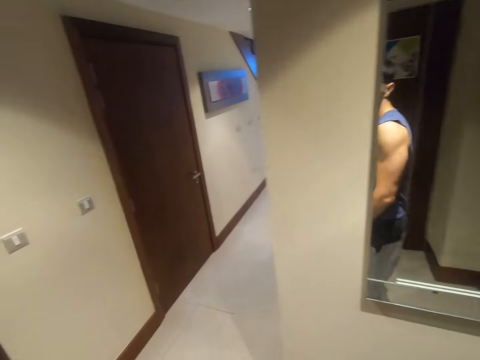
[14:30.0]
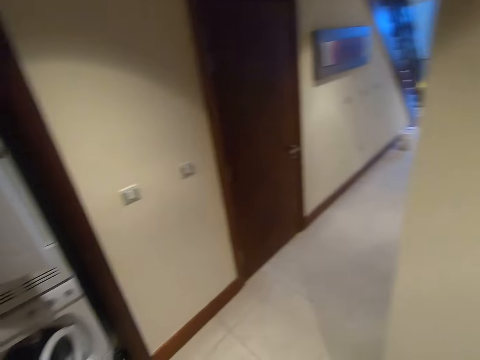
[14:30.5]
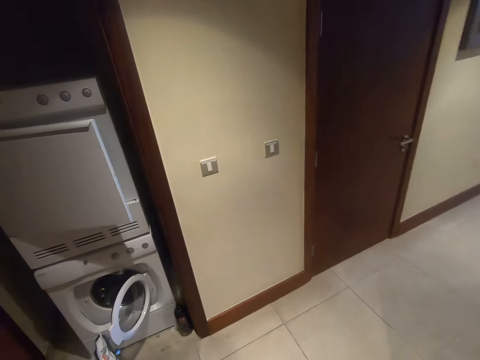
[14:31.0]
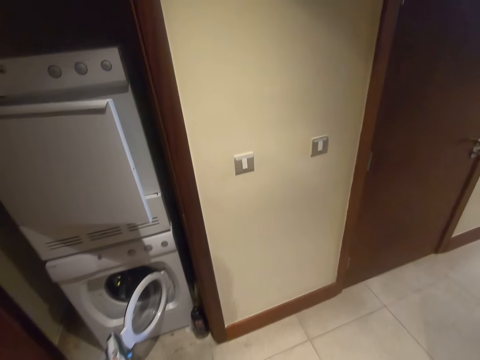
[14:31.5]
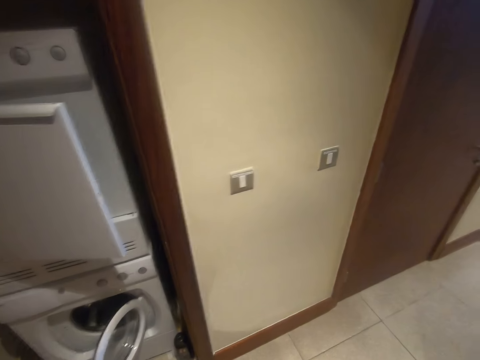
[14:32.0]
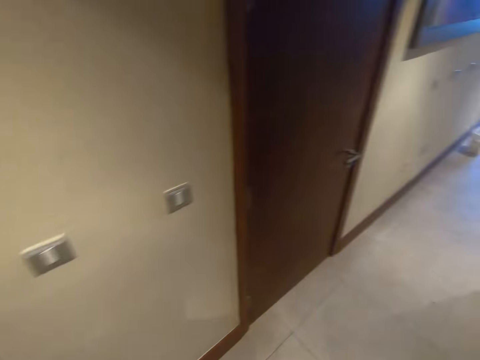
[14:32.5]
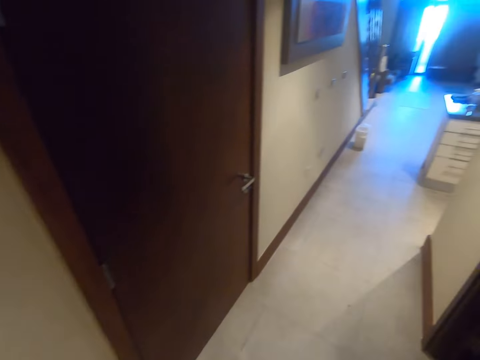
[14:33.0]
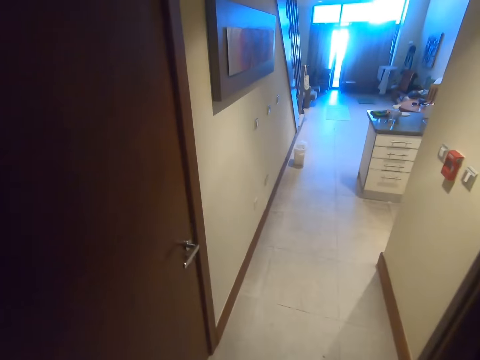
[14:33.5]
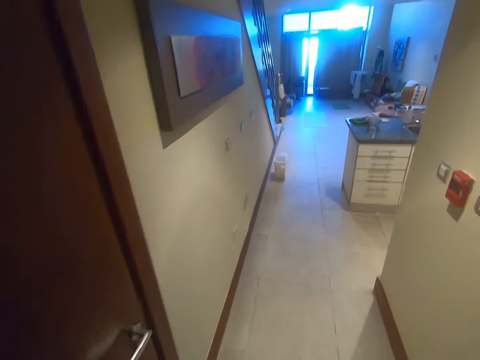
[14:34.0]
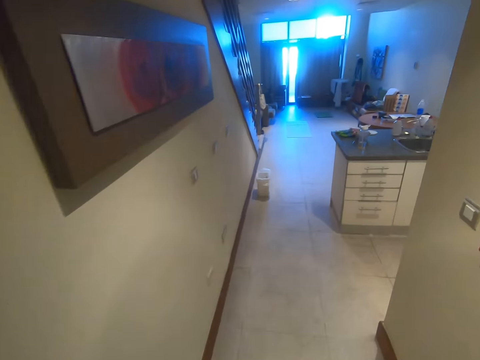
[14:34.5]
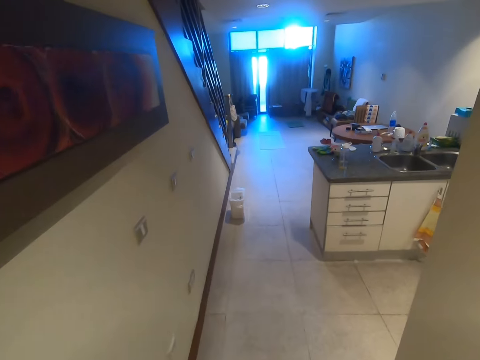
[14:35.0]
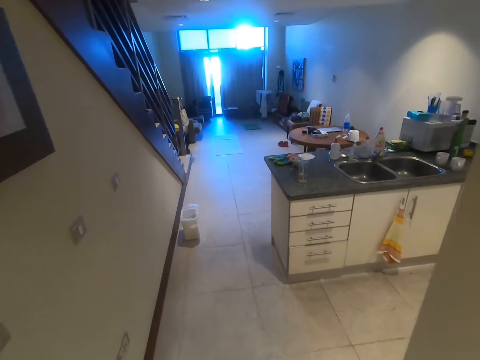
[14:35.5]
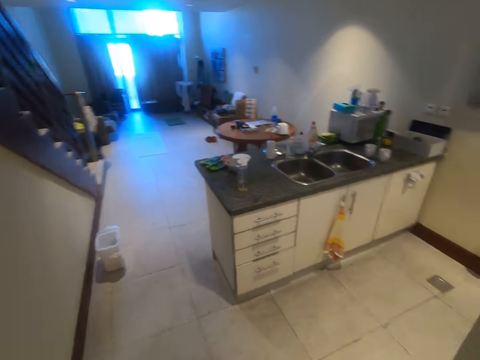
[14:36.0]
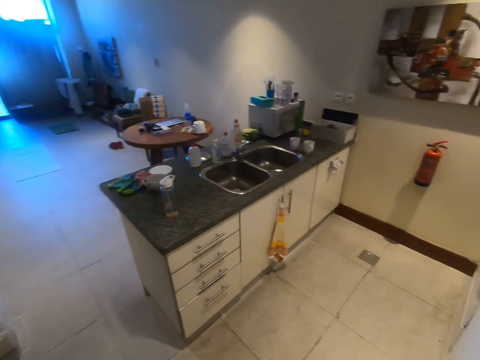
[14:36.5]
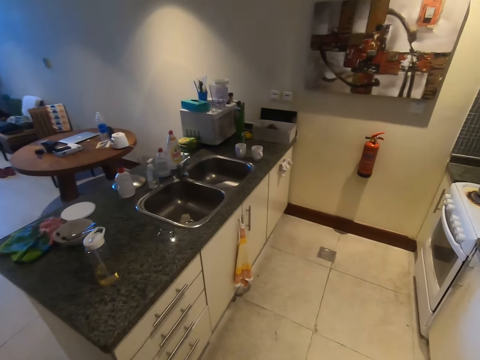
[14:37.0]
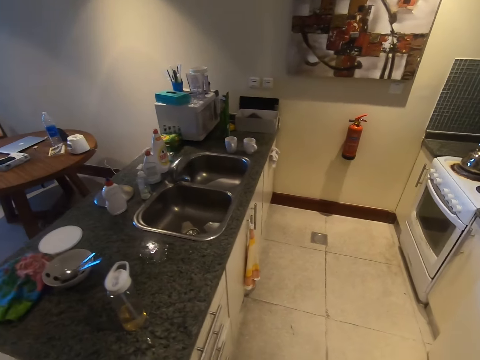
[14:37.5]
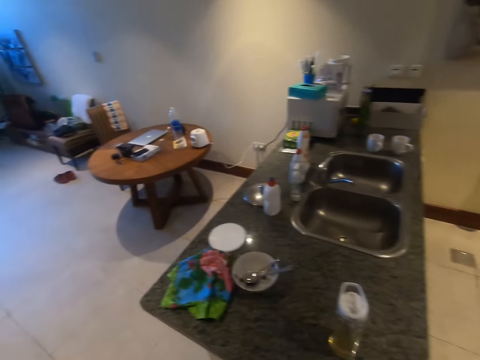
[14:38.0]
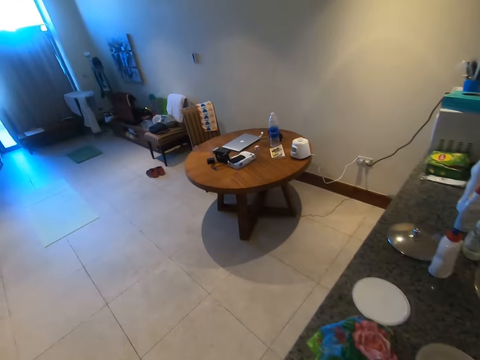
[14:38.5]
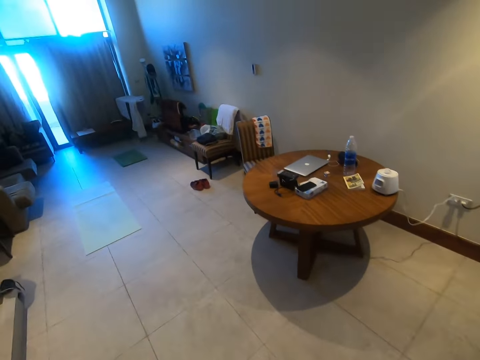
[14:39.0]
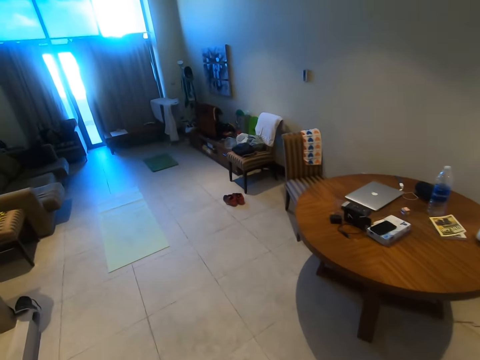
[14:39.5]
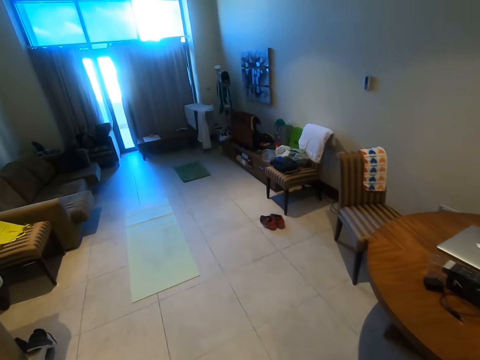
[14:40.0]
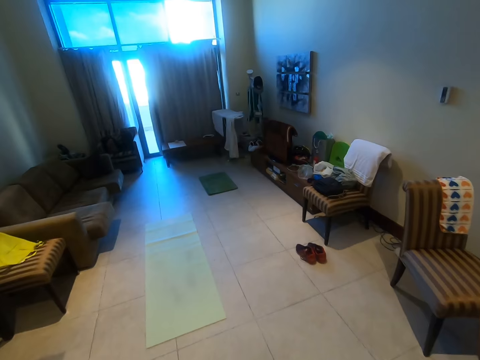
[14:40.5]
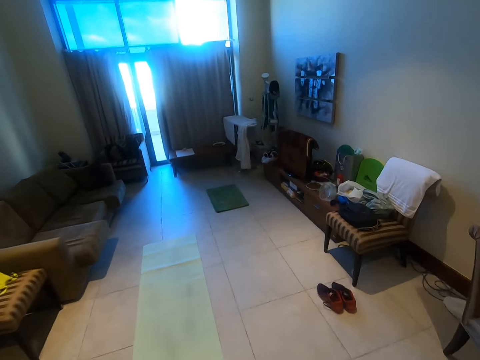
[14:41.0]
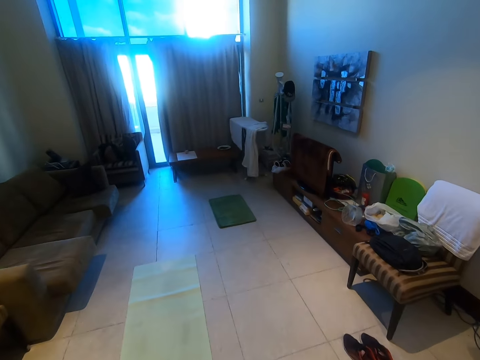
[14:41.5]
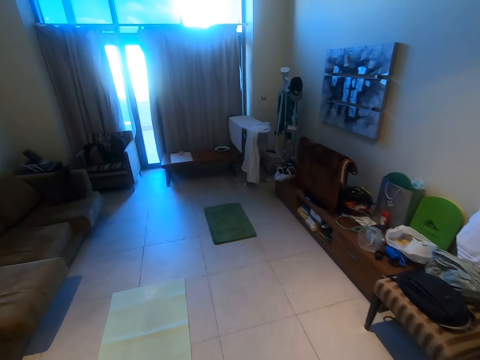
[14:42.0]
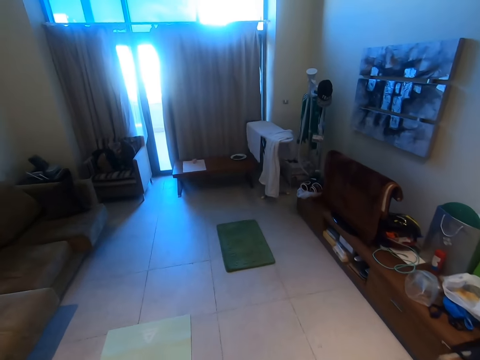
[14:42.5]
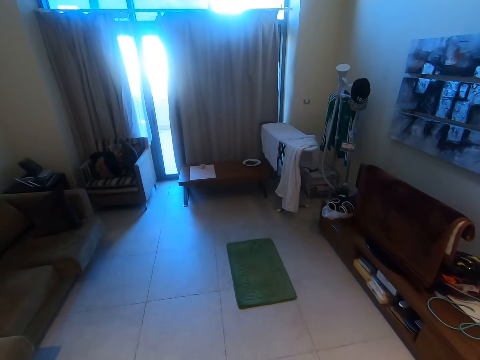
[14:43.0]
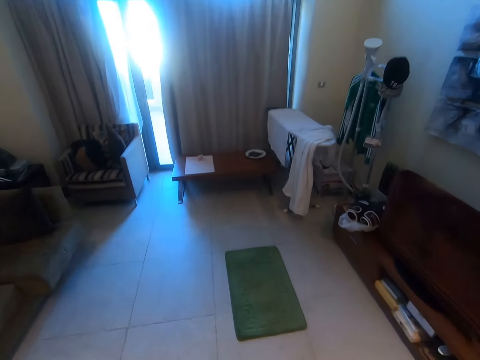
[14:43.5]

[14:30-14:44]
The camera wearer walks around the room.

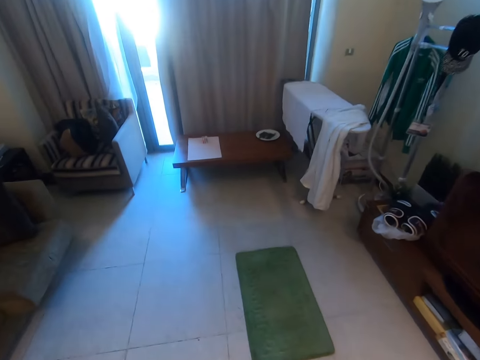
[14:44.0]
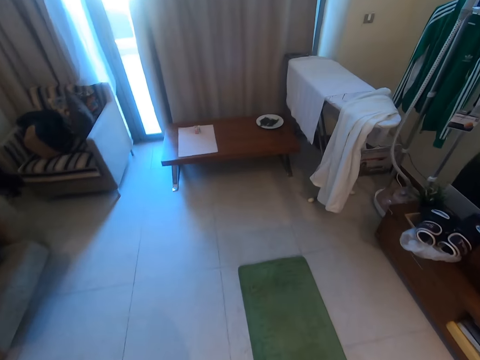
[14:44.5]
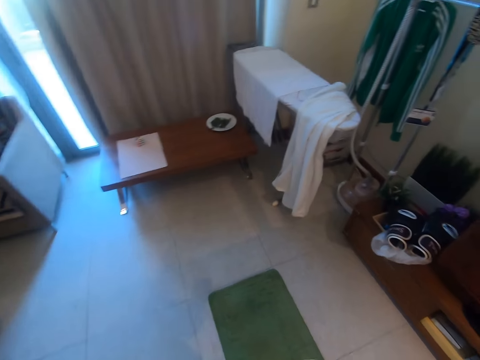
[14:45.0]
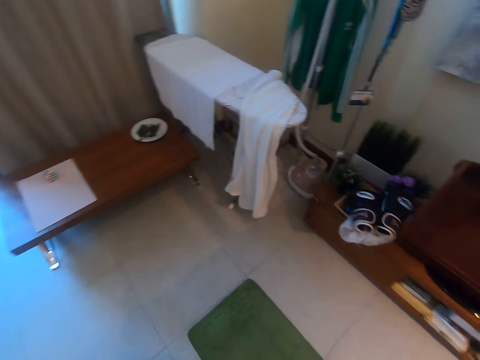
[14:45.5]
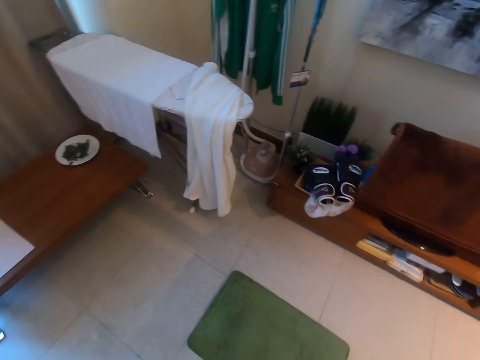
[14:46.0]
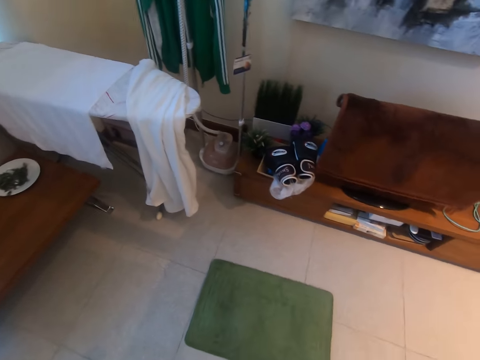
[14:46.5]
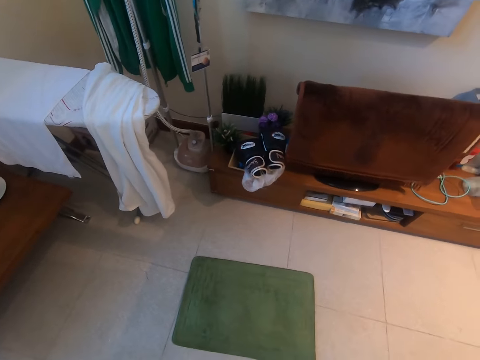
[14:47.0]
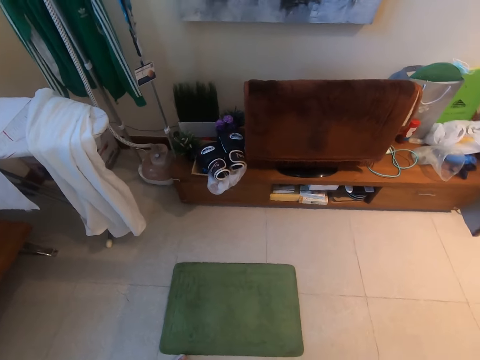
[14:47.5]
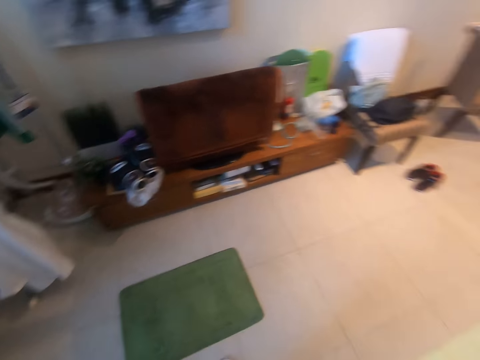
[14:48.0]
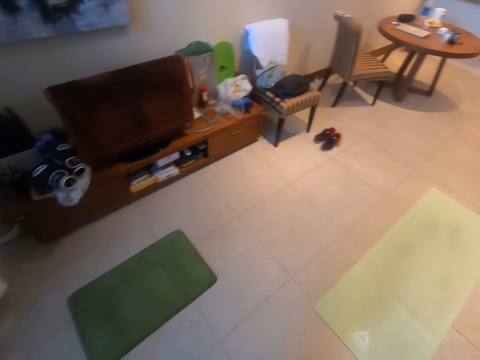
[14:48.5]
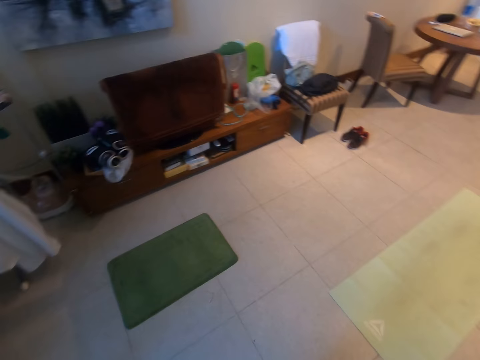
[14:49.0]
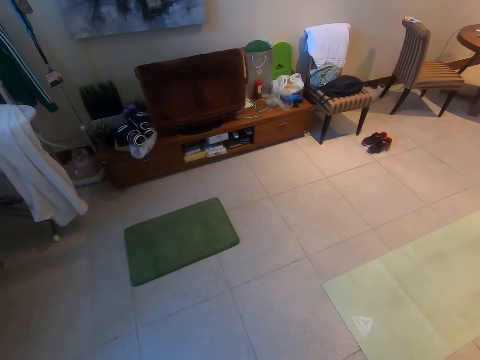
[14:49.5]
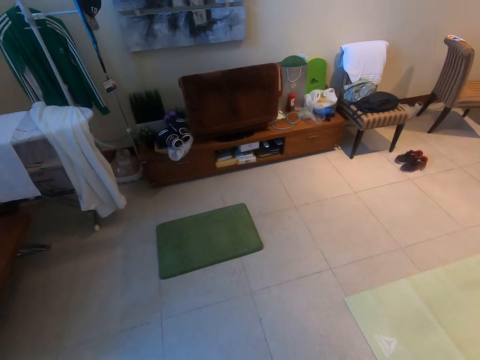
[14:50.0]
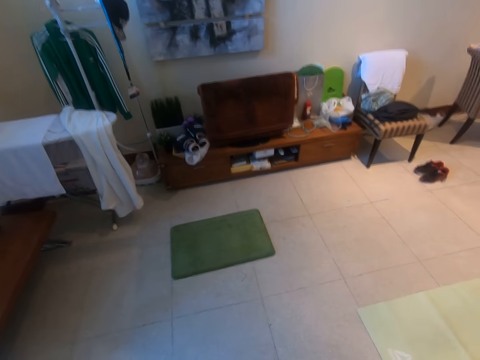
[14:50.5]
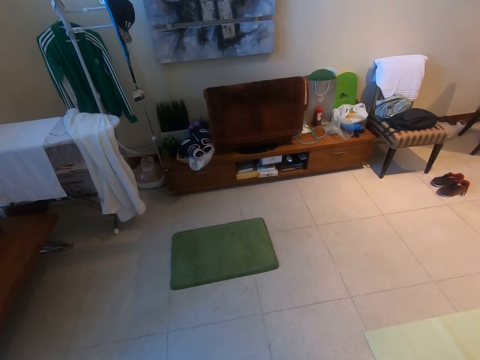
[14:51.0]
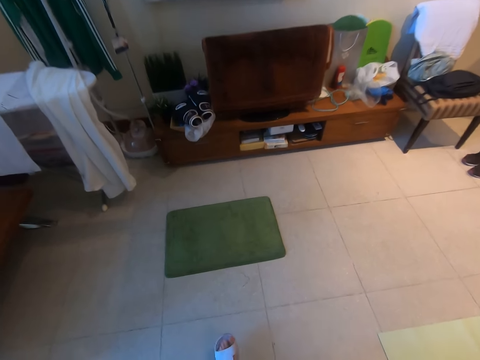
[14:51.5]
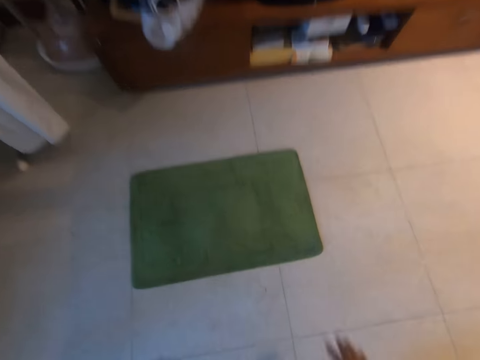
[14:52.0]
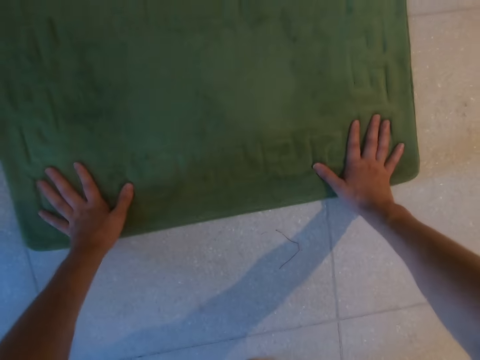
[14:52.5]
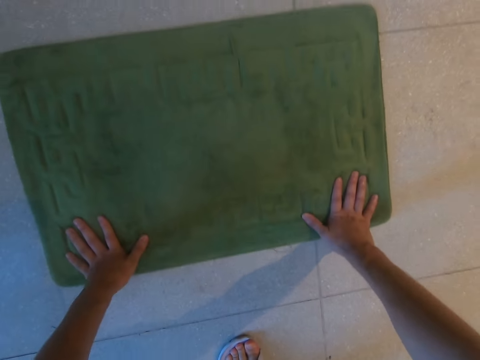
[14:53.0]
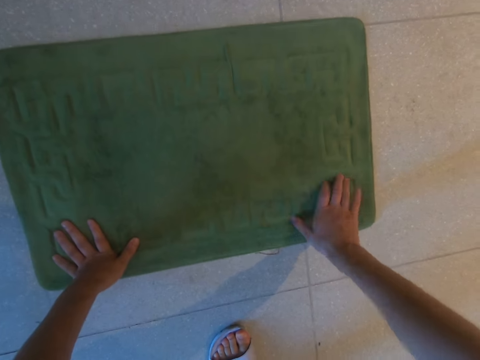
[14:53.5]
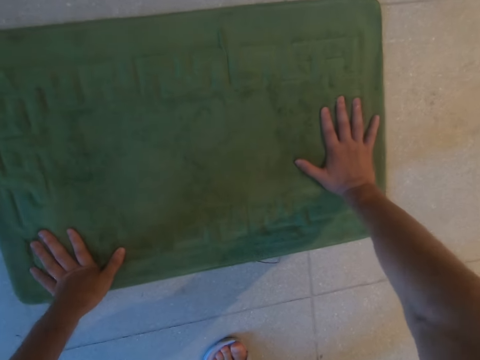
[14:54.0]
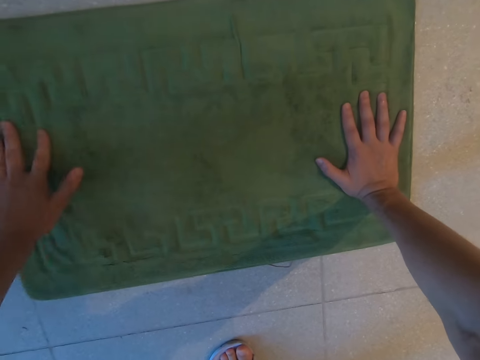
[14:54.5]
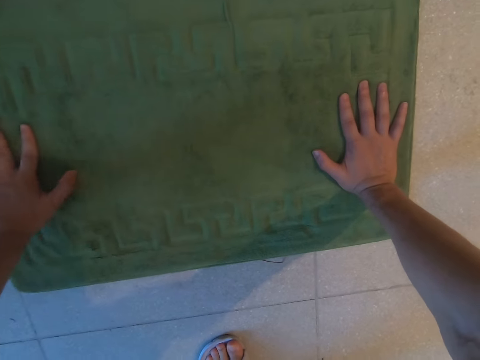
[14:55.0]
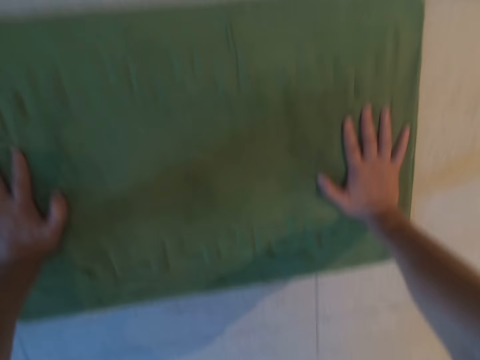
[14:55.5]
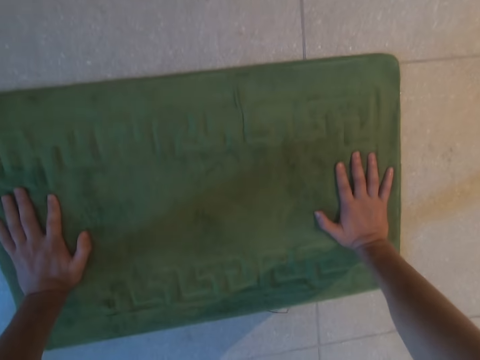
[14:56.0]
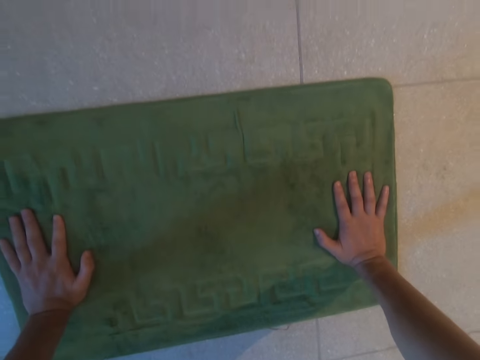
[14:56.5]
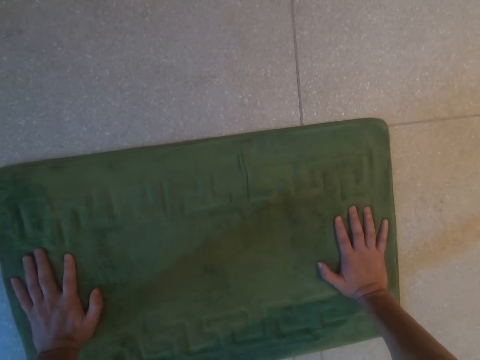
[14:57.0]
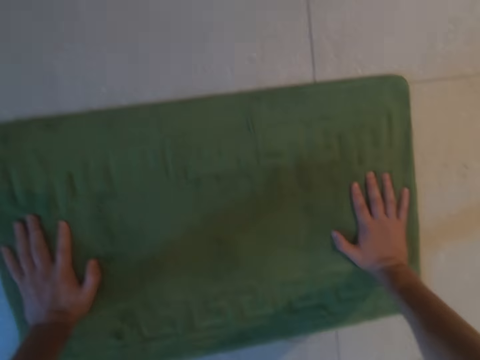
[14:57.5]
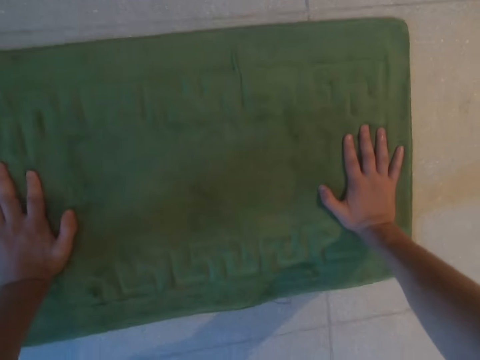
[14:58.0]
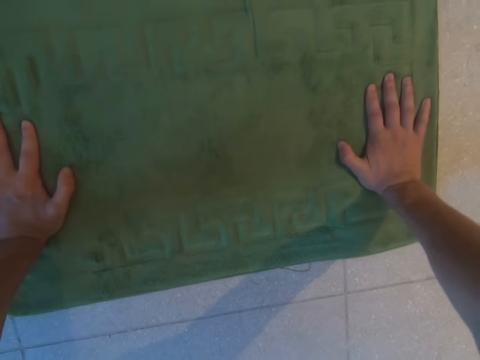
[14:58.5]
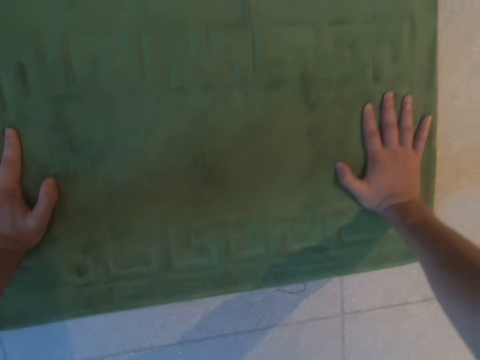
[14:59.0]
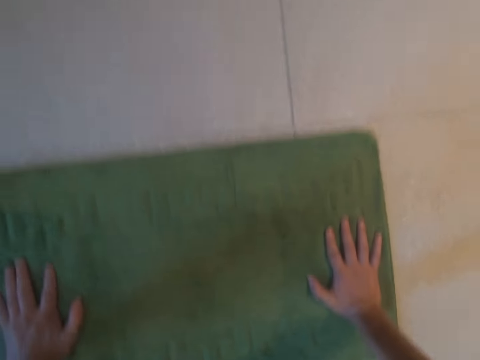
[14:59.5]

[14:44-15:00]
The camera wearer moves the mat. He puts his hands on the mat. He puts his hands forward.
